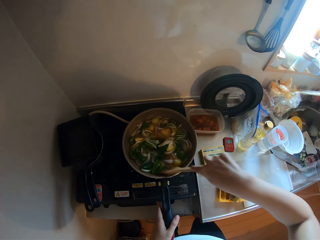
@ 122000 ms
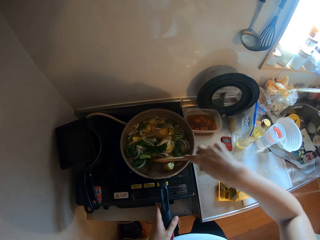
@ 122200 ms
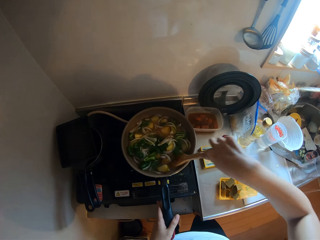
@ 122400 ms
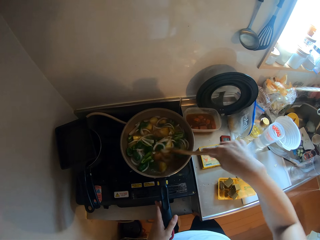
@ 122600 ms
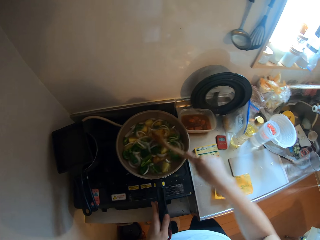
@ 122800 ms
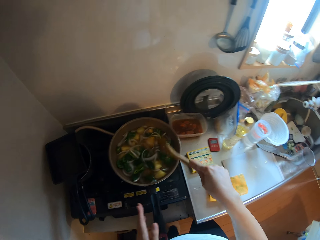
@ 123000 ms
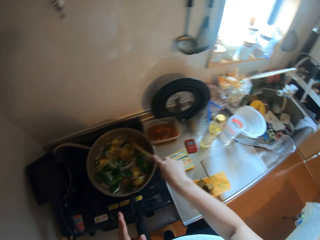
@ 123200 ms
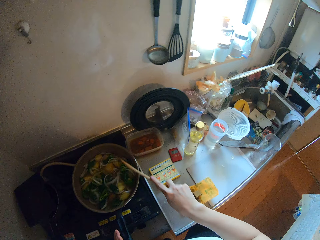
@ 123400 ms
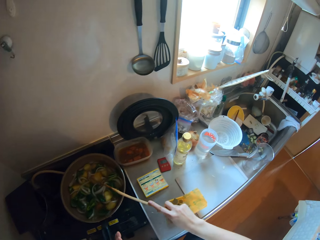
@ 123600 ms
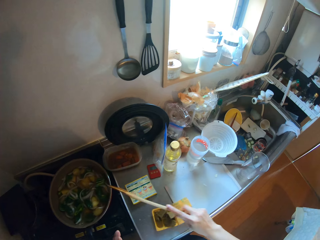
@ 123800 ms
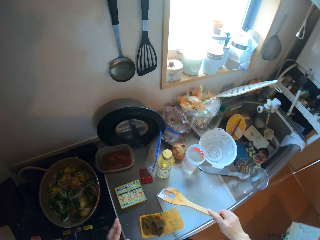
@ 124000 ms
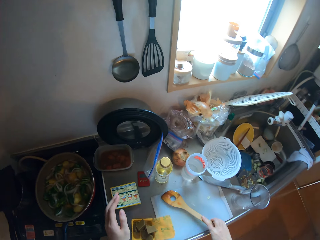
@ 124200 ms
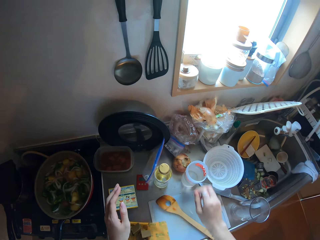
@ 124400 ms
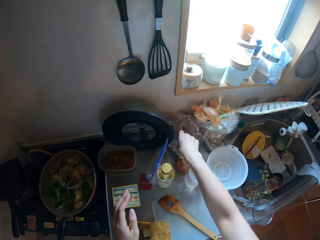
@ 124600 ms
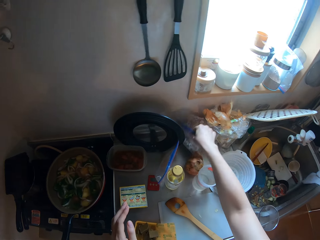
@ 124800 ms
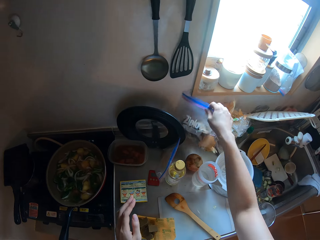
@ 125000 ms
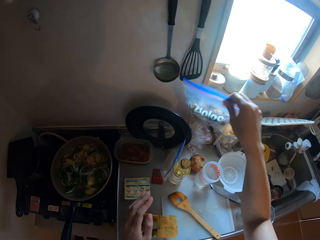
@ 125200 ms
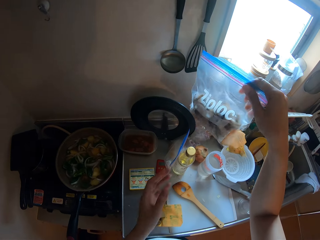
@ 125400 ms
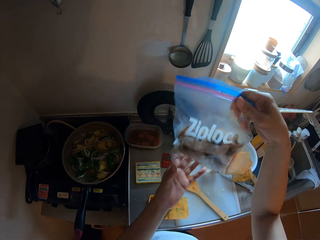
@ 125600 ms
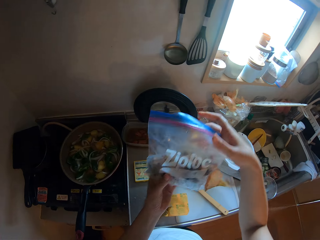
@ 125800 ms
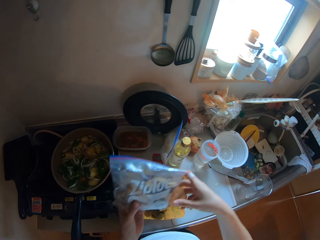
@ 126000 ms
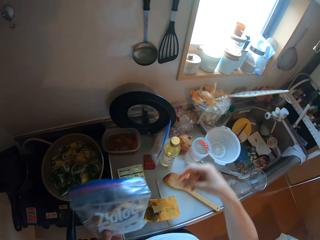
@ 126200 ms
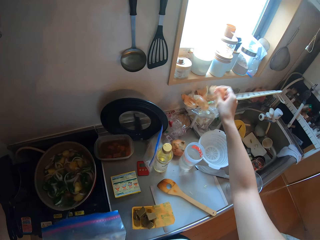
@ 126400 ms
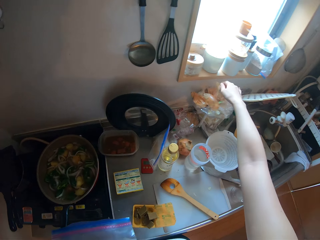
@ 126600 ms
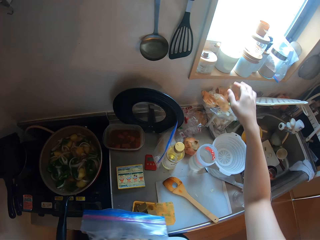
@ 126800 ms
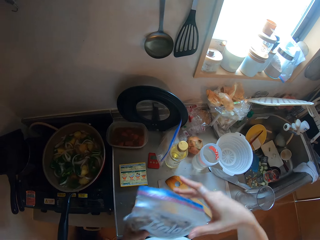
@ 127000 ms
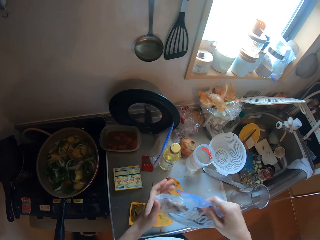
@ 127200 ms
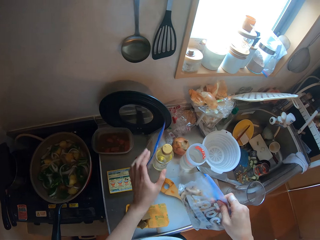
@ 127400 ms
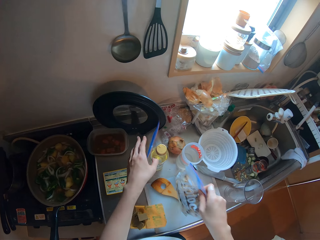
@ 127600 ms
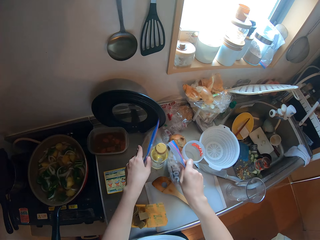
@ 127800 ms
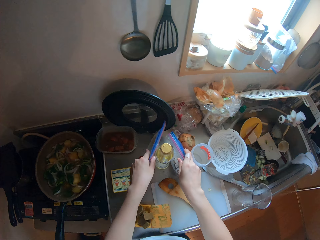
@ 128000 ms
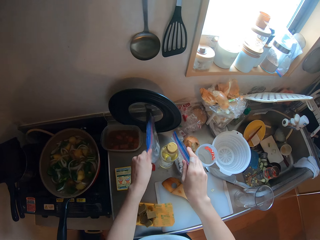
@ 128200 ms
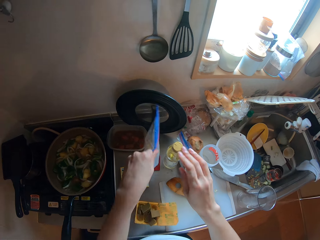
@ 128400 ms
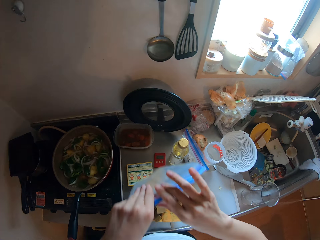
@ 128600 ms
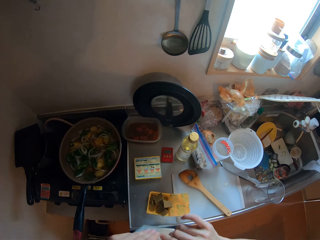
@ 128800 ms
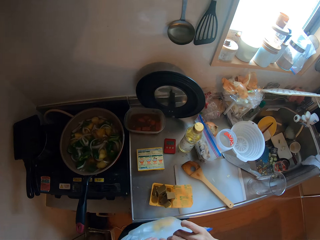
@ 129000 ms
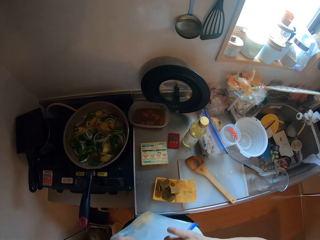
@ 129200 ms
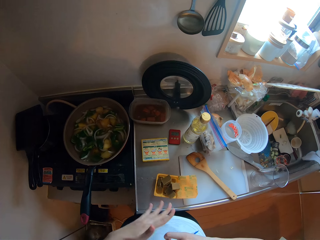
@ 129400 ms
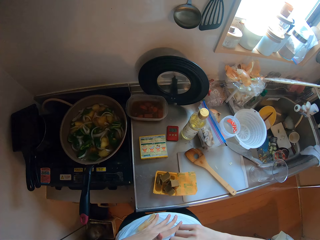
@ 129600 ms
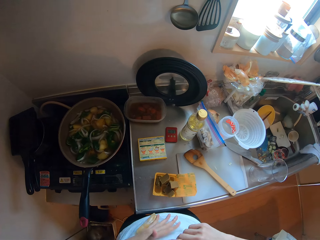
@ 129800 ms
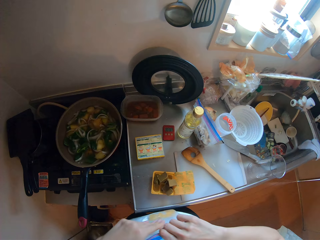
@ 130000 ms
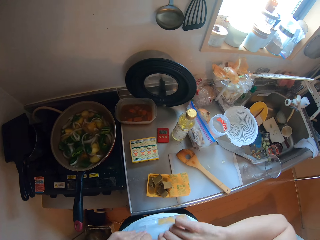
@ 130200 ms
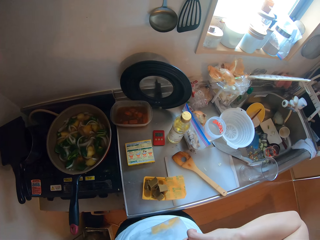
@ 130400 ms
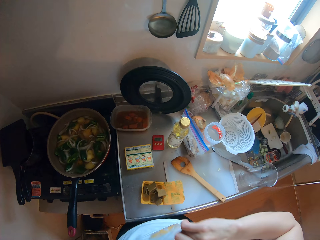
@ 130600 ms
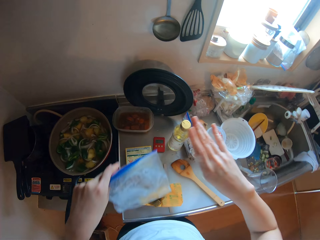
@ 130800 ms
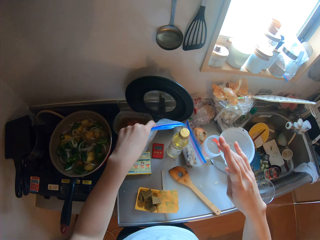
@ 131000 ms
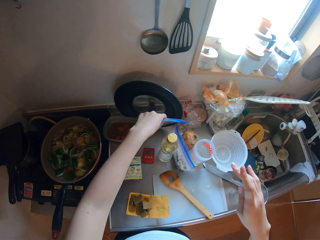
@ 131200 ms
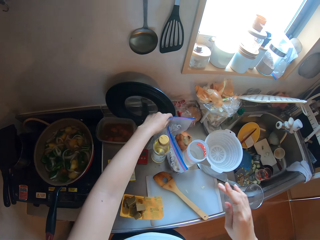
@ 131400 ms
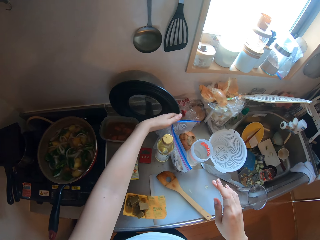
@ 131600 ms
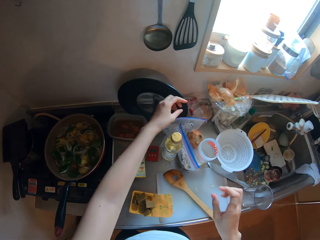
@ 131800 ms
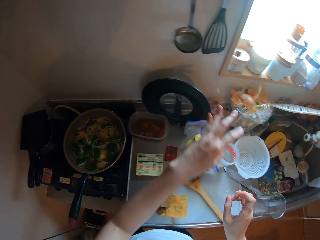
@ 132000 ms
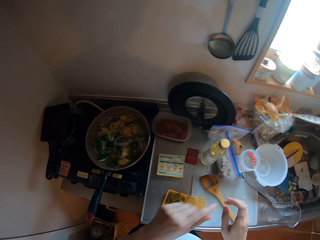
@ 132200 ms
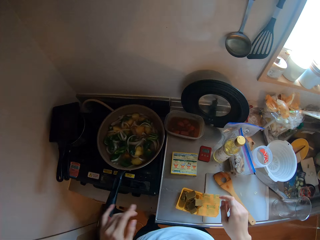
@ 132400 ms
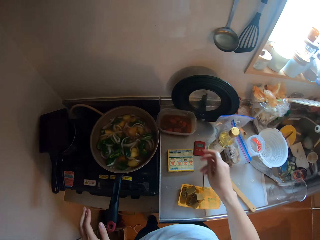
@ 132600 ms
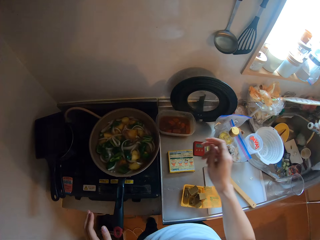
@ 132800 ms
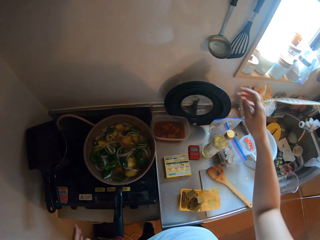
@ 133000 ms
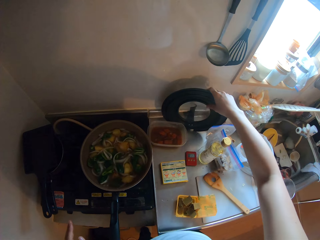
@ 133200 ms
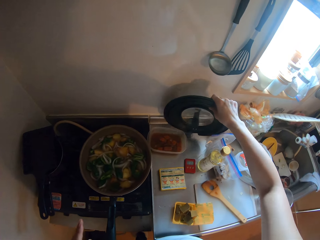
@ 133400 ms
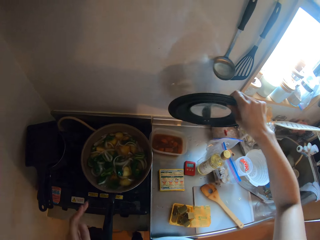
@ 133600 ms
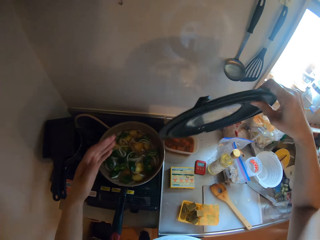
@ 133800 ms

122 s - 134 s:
The camera wearer hits the cooking pot with a wooden flat spoon. She puts the wooden flat spoon on the chopping board. She picks up a food bag or zipper bag from the table with her right hand. She holds the zipper bag. She throws dirt into a bin with her right hand. She drops the food bag on the table with her right hand. She picks up another food bag from the table with her left hand. She seals the food bag tightly with her two hands. She drops the food bag on the table with her left hand. She moves her hands on the countertop. She picks up a cooking pot lid from the countertop.

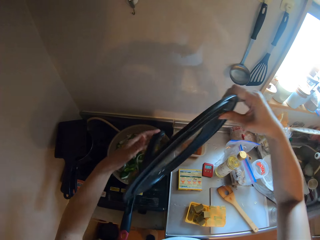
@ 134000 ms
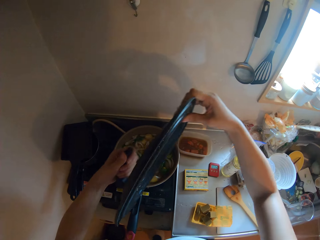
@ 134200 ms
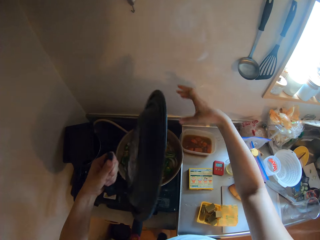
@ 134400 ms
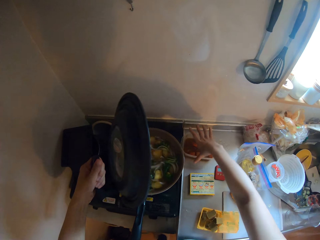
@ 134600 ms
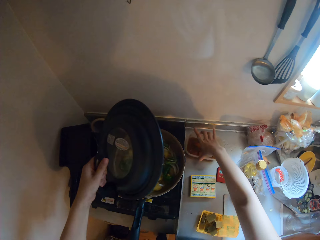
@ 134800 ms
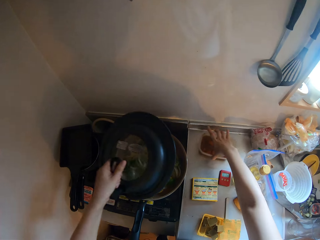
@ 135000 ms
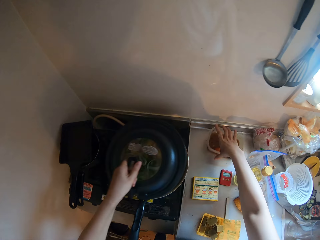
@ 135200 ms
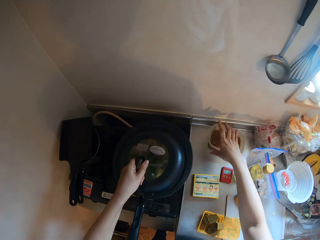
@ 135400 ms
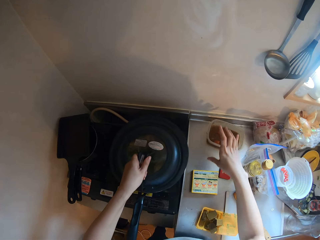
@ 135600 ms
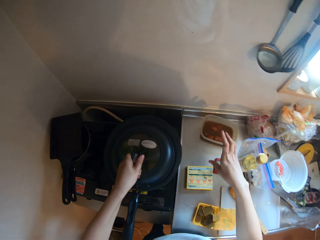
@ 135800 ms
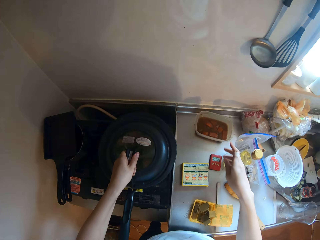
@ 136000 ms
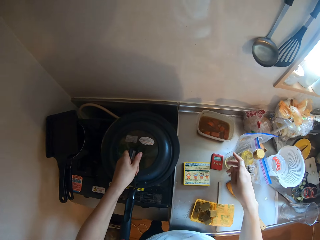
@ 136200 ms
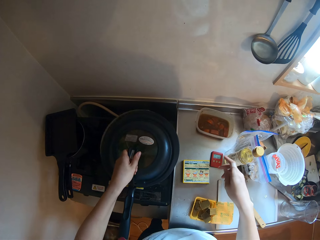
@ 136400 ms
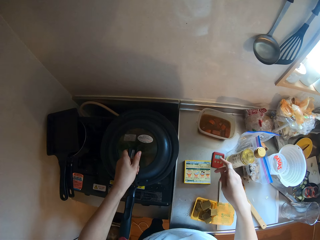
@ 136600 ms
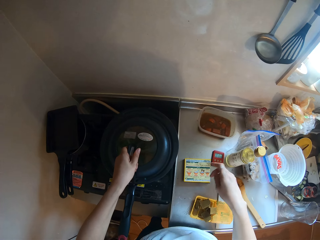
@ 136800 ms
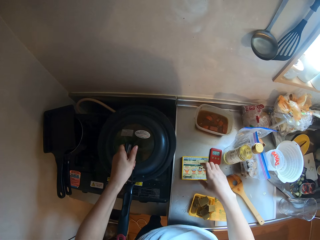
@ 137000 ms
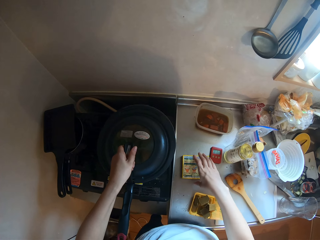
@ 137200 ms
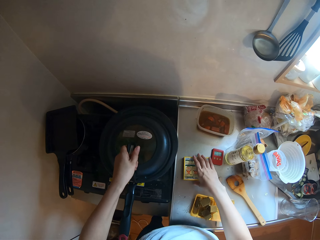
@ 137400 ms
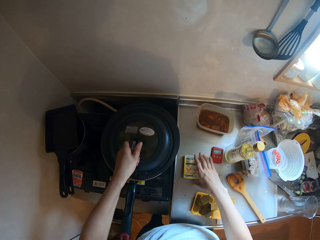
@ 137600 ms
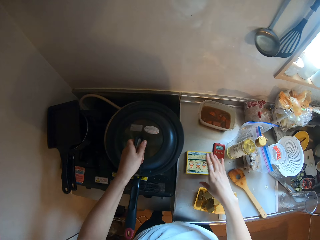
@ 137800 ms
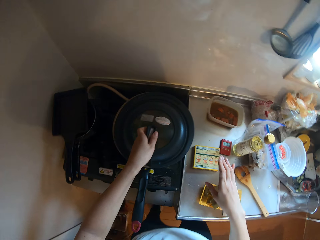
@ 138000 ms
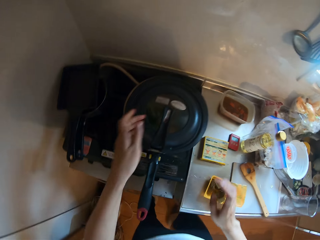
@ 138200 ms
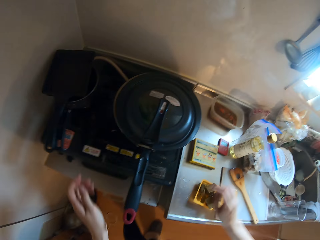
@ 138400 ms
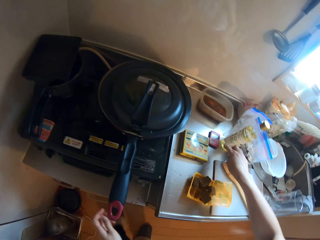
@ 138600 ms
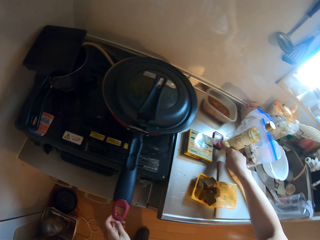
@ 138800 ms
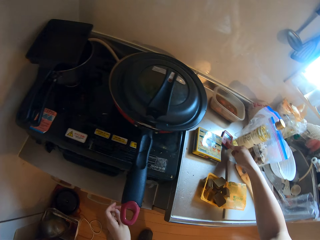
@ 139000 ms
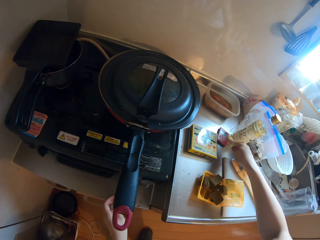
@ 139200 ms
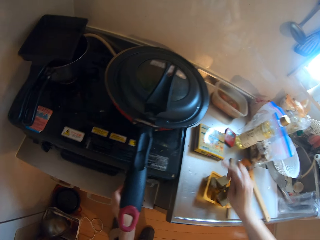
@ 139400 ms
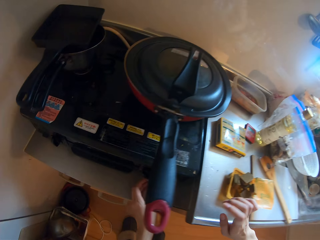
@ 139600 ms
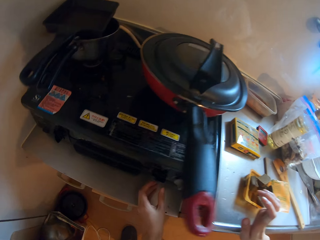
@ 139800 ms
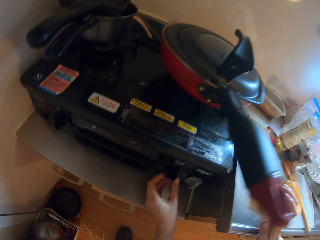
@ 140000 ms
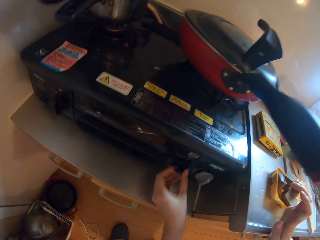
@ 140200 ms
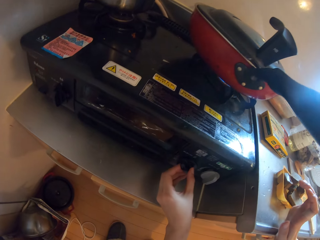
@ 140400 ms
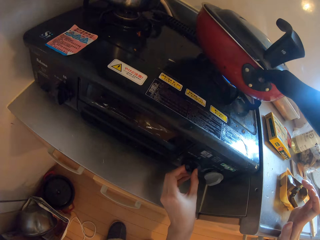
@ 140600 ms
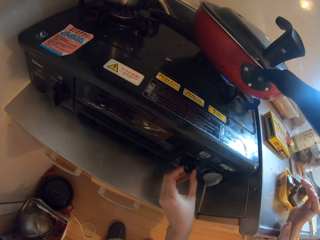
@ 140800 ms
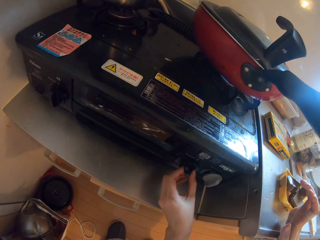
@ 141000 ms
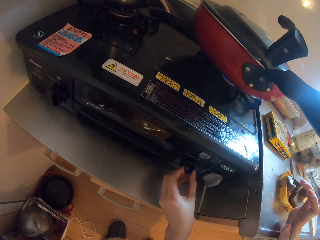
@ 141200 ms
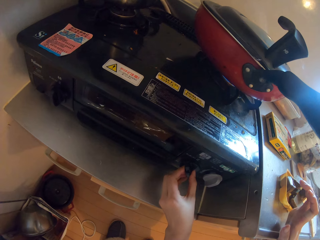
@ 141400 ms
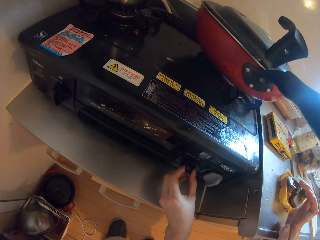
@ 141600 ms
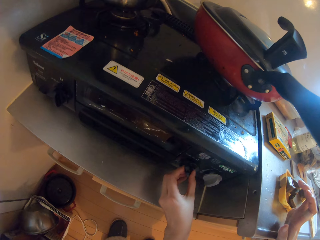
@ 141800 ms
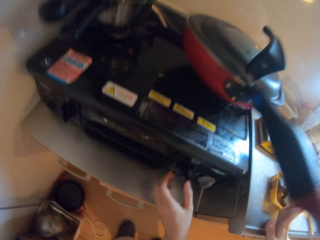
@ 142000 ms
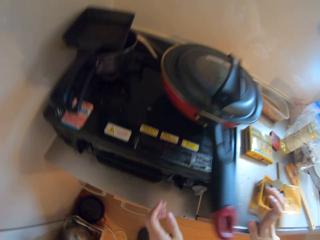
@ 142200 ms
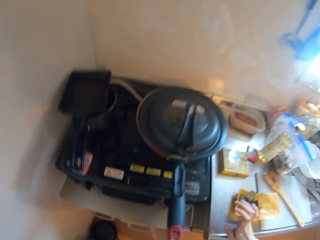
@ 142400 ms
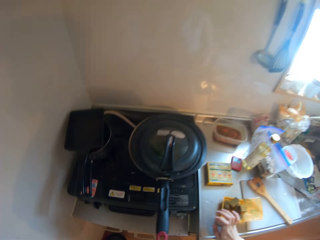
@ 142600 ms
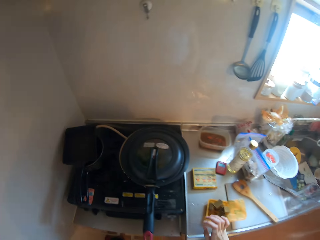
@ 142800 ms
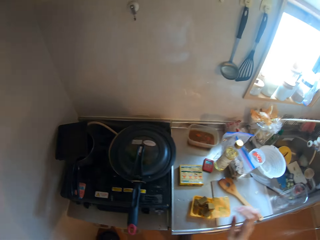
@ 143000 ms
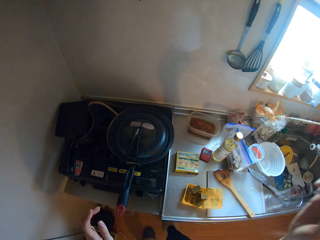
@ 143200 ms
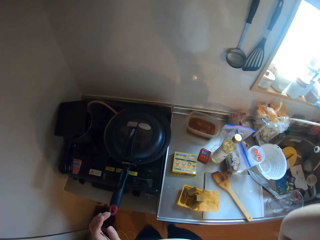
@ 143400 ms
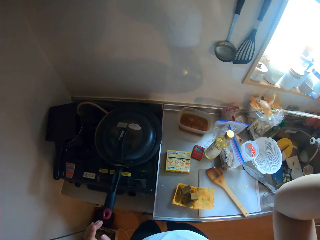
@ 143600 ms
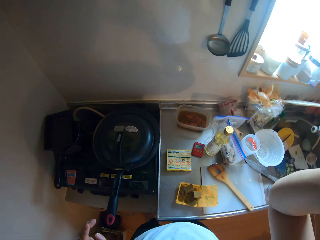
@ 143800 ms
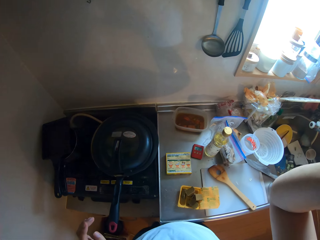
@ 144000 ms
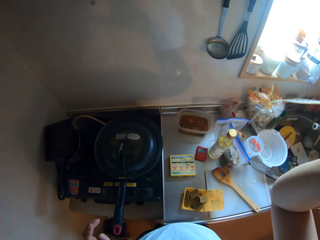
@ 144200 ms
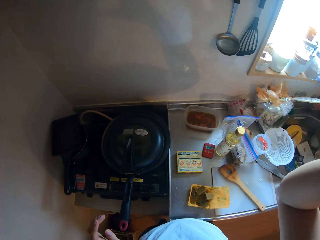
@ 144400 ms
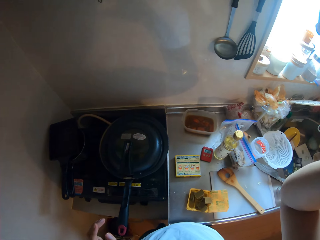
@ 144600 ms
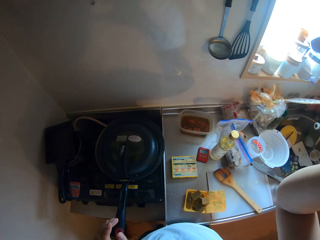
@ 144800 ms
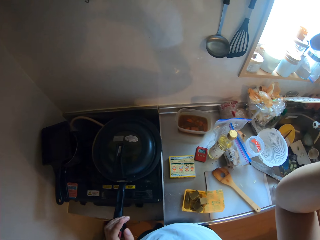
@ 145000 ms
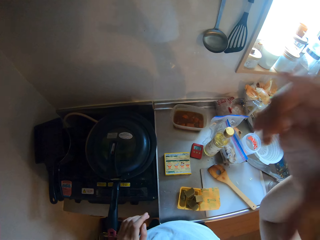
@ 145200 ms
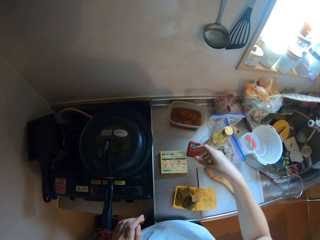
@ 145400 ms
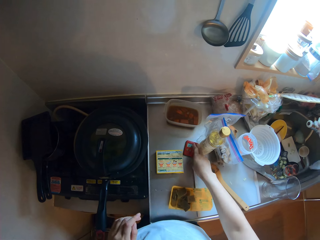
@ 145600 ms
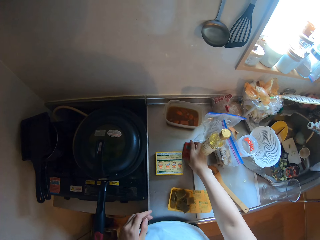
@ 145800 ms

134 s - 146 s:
The camera wearer picks up the cover of the frying pan from the table with her right hand. She holds a cooking pot lid. She adjusts a plate on the table with her right hand. She closes the frying pan with the cover in her left hand. She holds a box on the countertop. She stops a kitchen timer on the countertop. She presses the timer on the table with her right hand. She reduces the gas cooker flame. She turns on the cooker with her left hand. She fixes the camera on the head.
